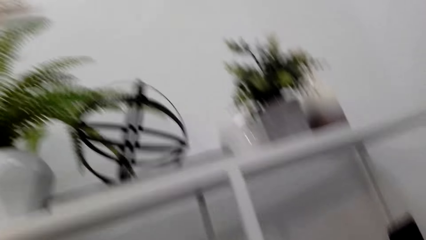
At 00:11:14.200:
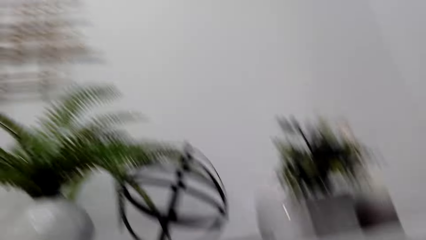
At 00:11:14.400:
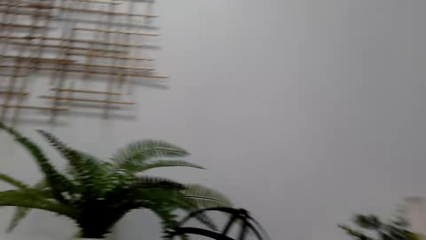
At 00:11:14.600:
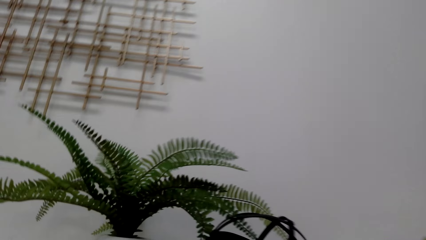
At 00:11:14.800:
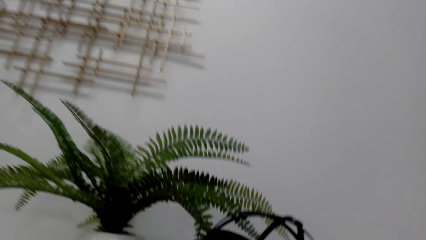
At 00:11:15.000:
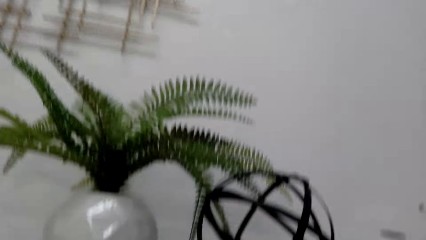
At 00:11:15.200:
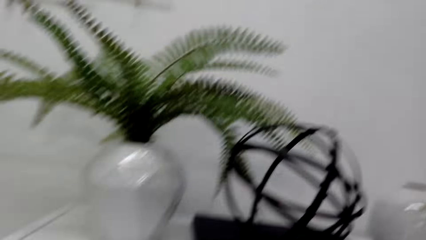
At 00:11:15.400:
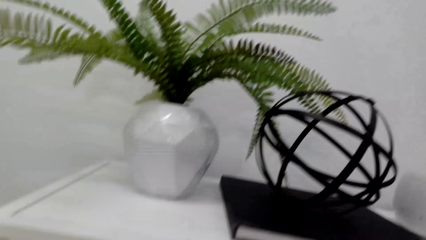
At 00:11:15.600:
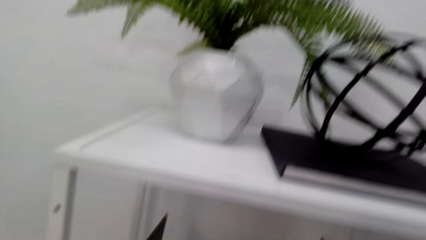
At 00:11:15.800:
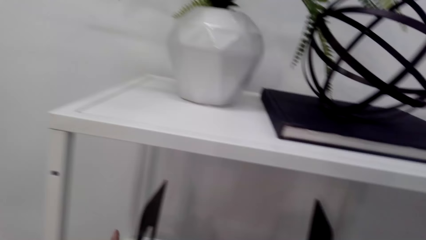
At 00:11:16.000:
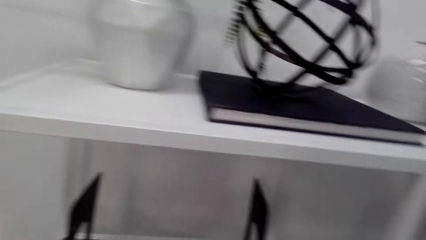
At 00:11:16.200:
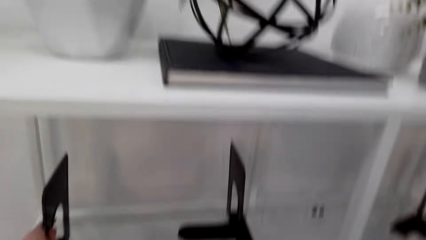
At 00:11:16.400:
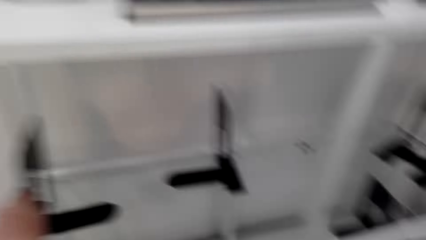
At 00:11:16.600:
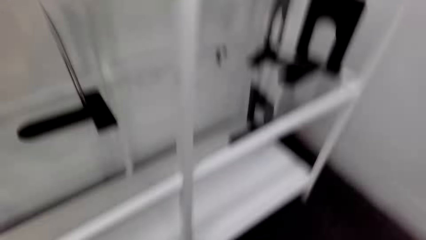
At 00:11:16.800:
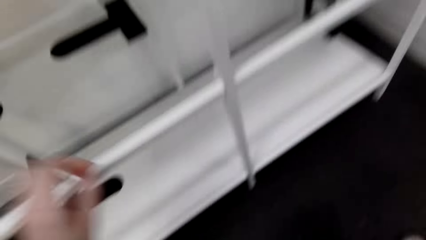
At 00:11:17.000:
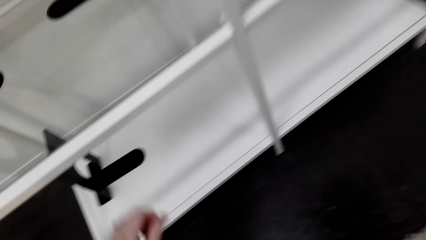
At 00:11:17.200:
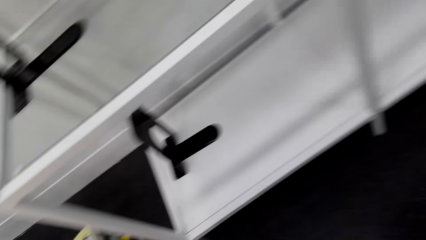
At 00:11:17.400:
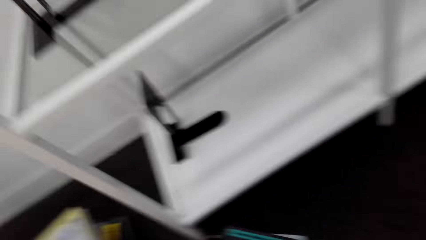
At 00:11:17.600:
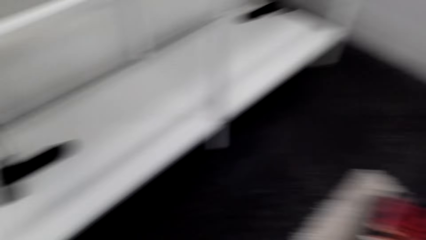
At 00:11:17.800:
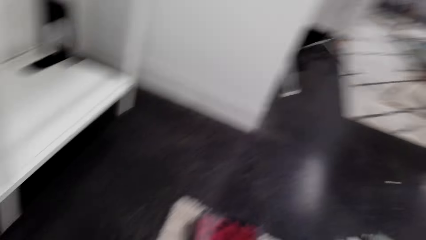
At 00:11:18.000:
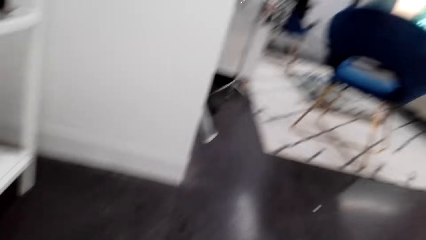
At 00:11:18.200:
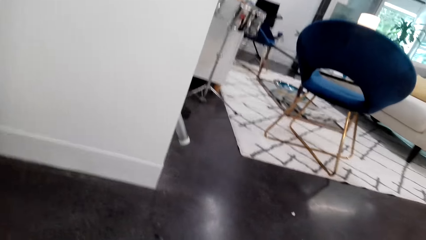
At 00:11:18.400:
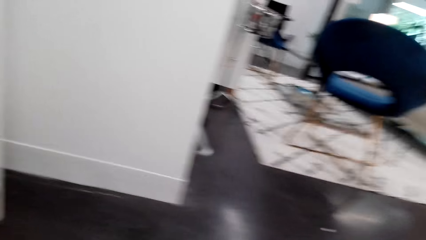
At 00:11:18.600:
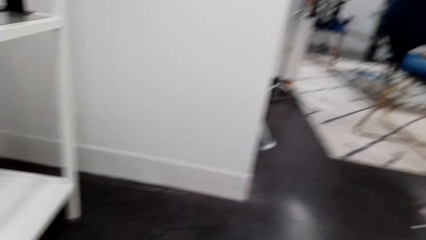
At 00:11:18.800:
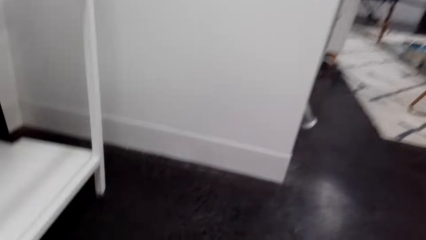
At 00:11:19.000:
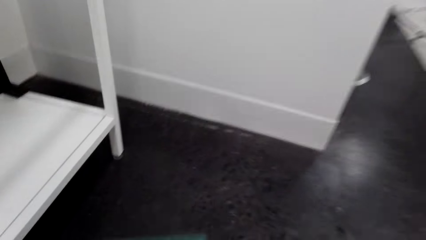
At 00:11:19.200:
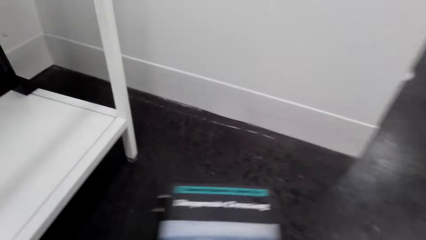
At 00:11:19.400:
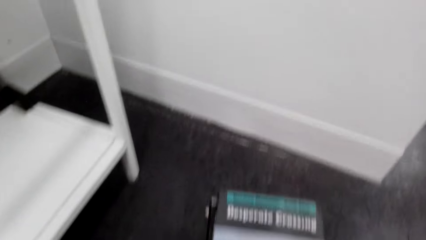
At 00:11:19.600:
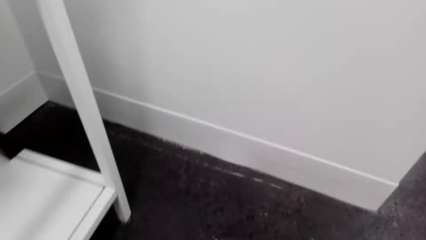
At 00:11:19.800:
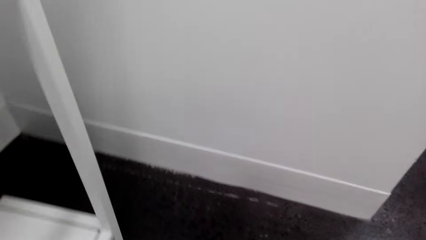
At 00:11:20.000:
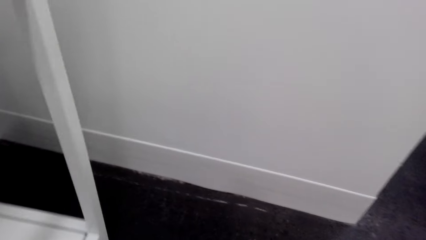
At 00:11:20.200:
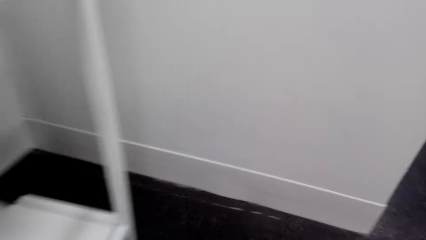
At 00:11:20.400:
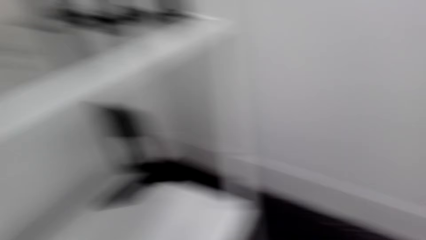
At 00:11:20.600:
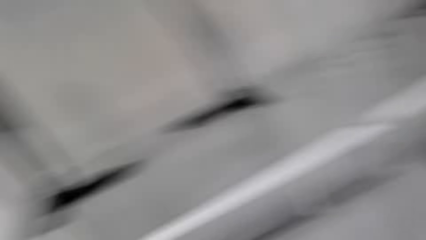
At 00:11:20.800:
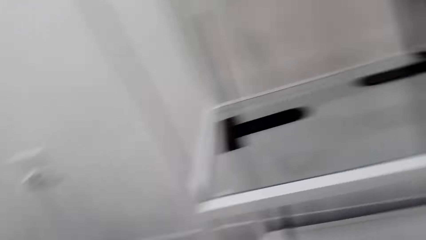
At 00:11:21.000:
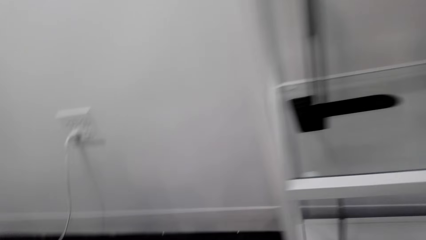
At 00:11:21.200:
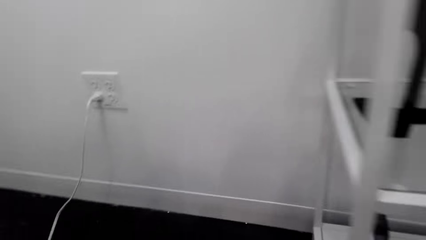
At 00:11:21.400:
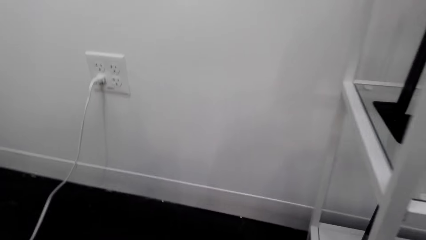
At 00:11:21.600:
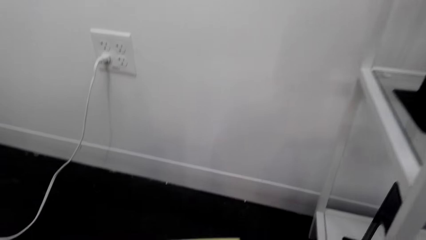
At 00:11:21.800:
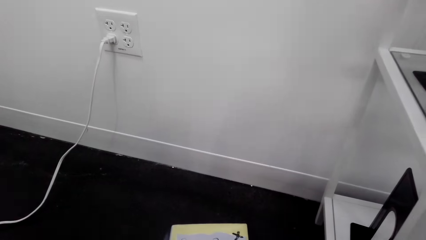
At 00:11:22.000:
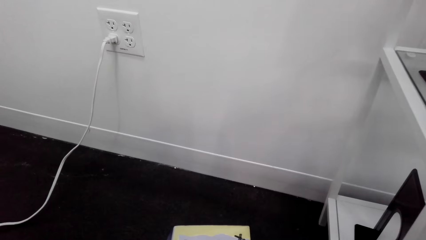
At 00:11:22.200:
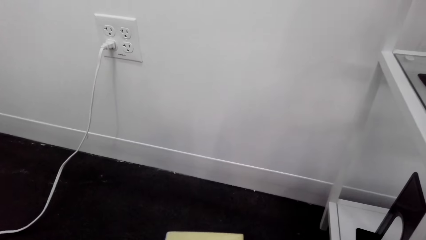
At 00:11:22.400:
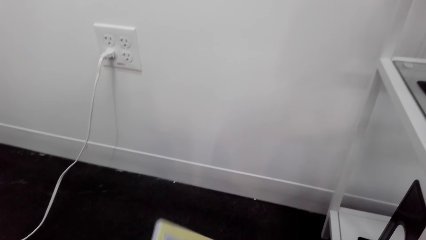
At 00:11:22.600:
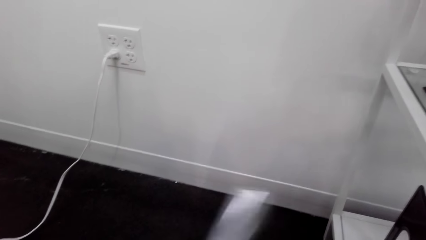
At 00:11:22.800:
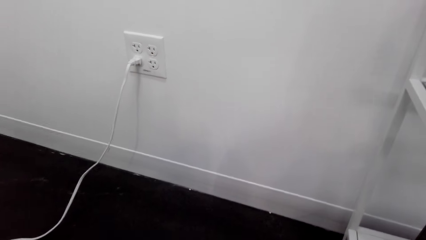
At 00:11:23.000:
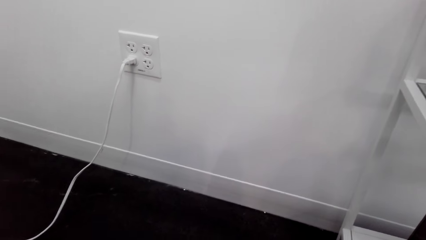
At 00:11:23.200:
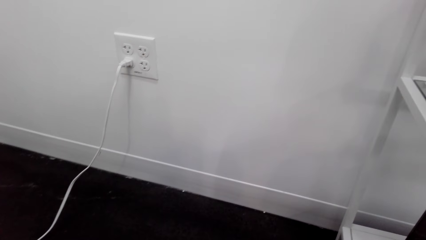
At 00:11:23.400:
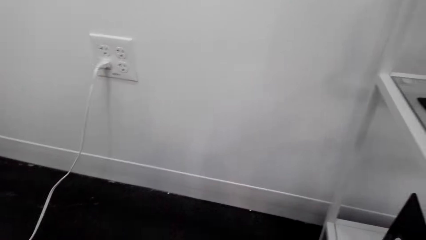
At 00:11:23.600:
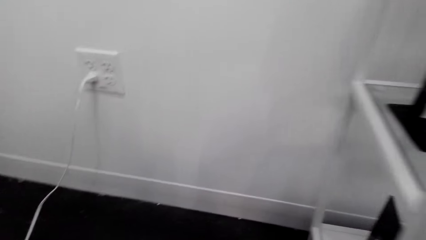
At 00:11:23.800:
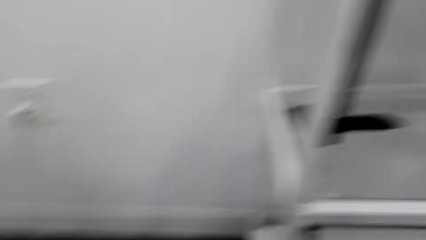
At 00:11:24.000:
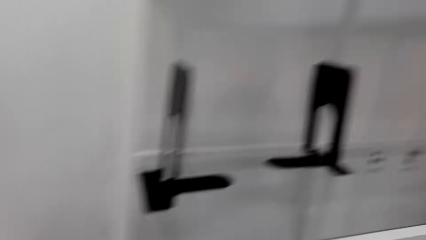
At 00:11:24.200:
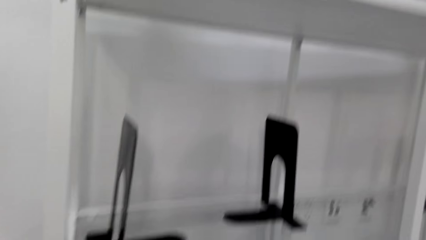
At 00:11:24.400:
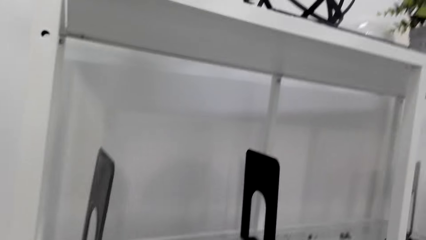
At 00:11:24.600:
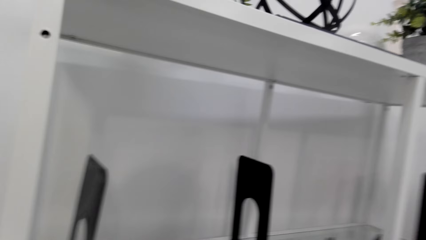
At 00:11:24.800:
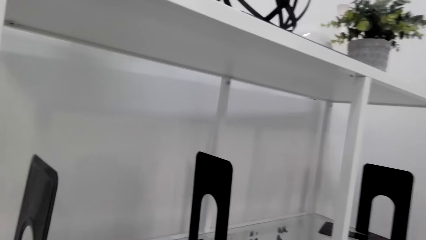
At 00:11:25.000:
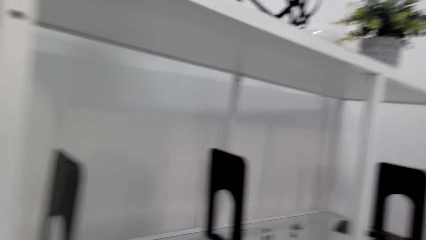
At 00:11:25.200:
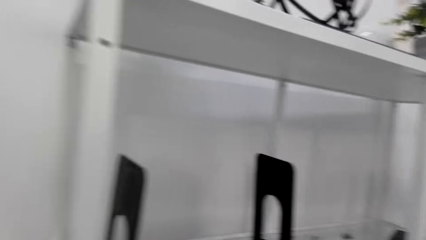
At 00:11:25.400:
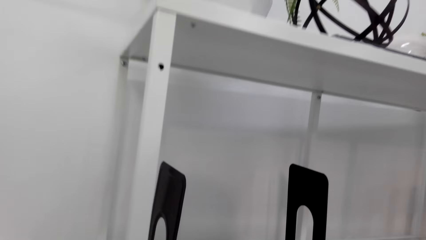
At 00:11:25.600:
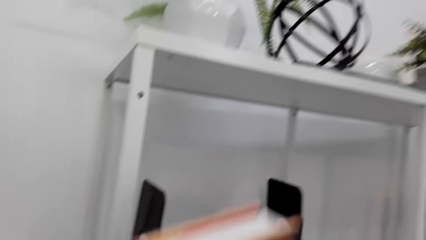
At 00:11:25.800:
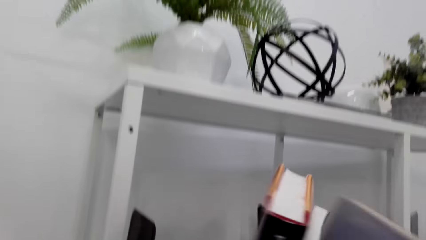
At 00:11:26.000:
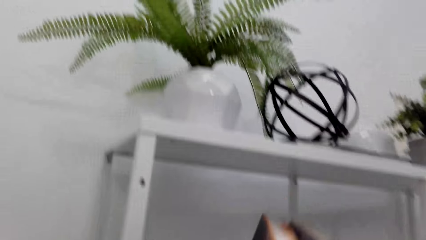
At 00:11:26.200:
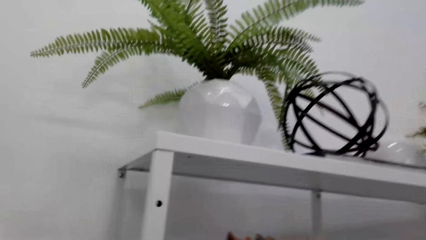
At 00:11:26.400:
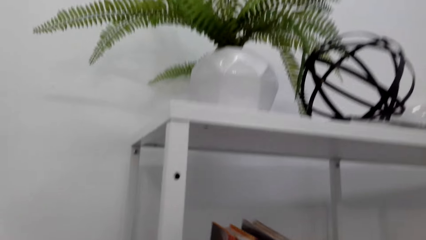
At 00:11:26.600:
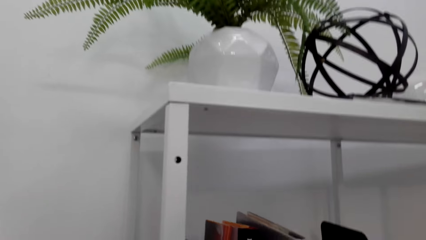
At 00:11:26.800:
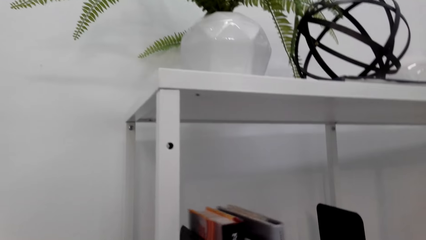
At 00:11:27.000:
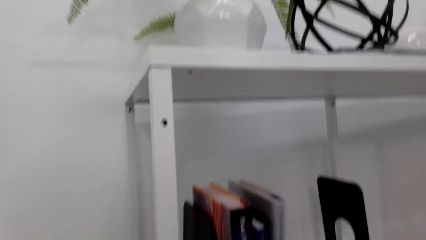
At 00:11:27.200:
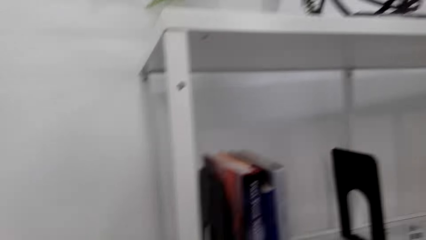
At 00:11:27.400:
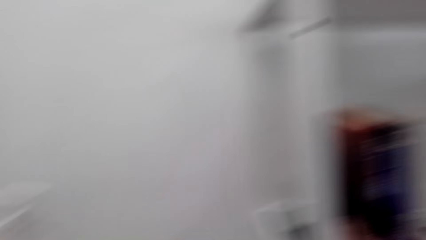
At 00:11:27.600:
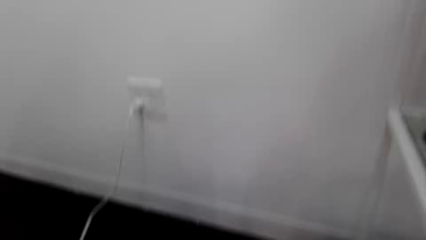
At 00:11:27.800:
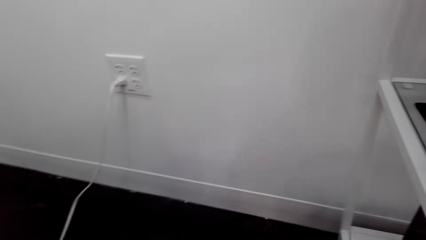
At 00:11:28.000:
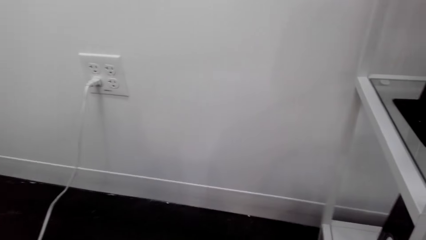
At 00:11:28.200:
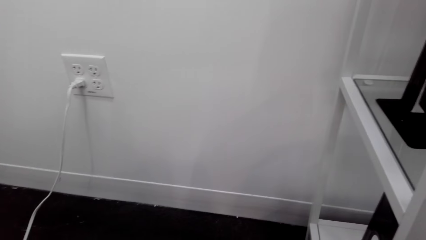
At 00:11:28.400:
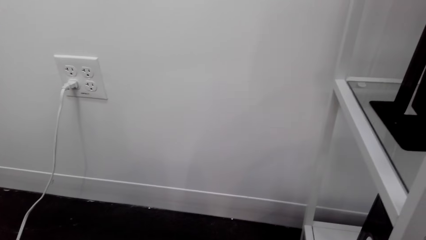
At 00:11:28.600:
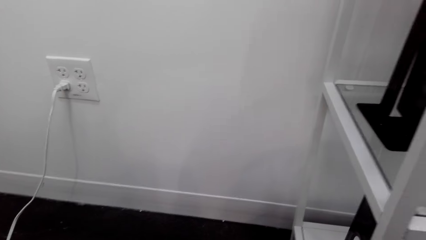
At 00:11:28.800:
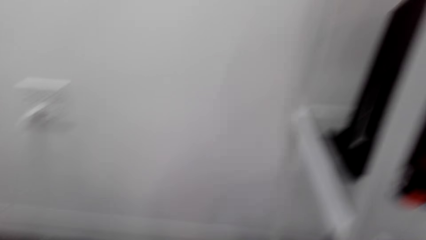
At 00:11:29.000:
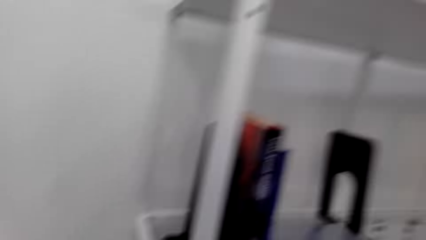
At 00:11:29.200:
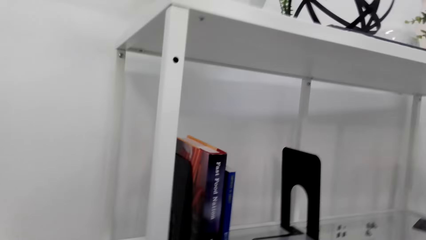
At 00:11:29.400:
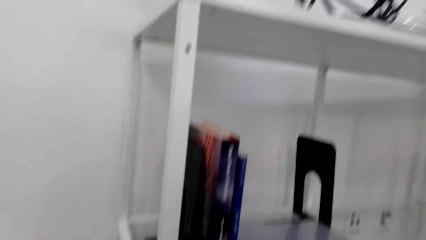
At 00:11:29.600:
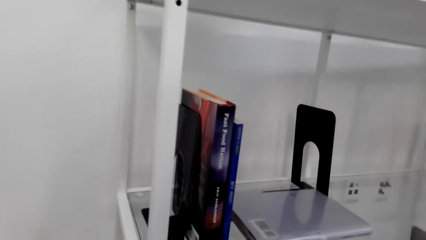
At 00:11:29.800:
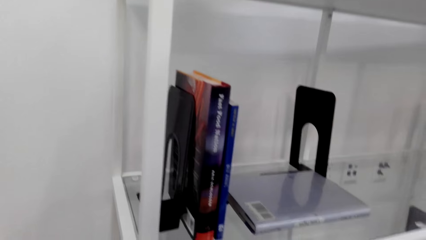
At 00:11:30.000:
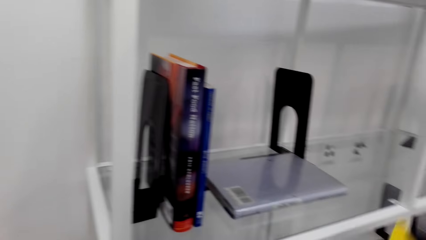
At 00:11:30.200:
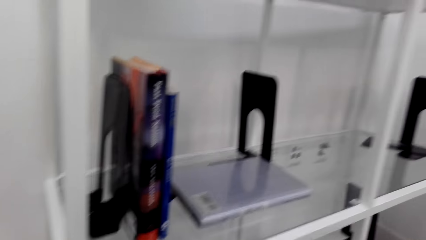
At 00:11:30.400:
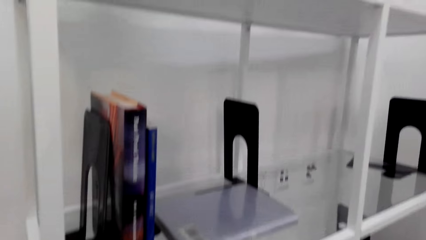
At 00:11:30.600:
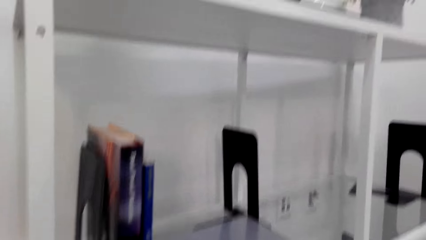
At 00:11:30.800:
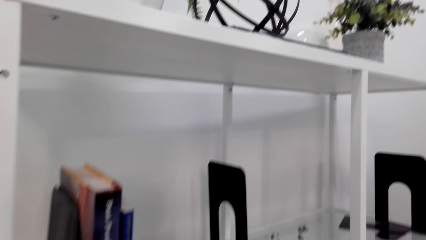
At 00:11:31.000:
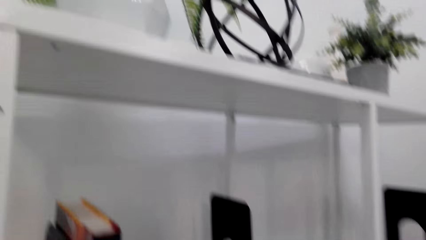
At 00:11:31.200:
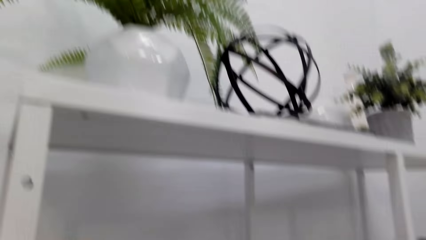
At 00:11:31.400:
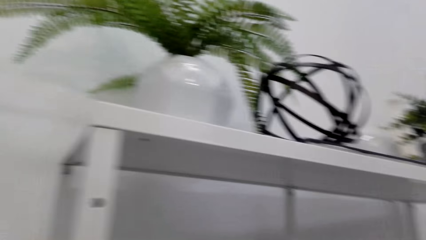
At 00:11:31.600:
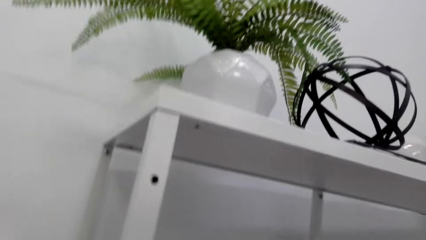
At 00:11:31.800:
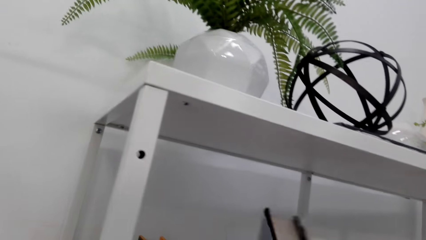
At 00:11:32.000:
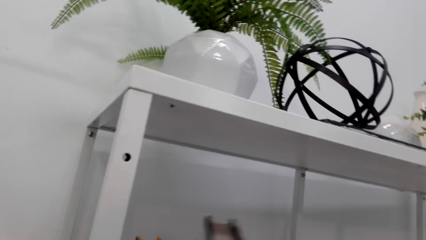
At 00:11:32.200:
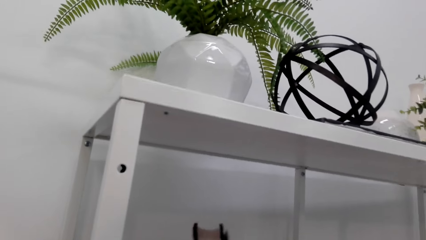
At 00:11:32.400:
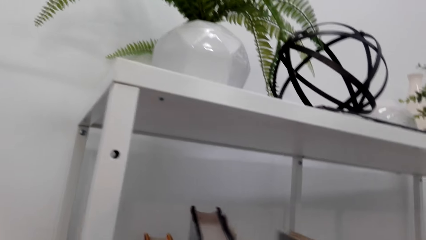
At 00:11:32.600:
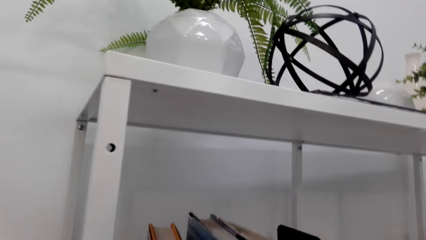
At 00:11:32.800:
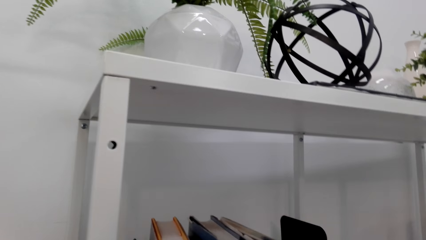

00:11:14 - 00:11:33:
The camera wearer looks around the shelf. They walk around the room. They pick the book from the floor. They put the books on the shelf. They arrange the books on the shelf.
